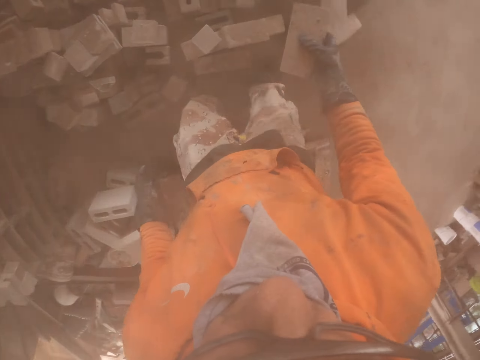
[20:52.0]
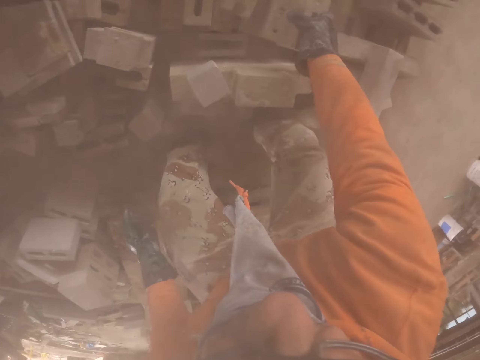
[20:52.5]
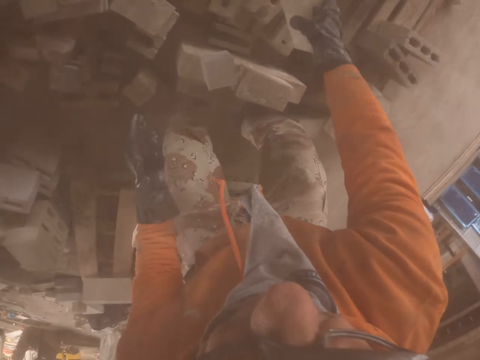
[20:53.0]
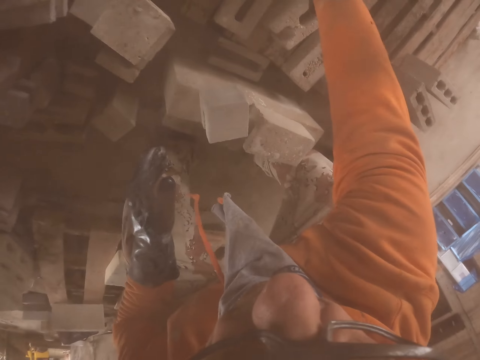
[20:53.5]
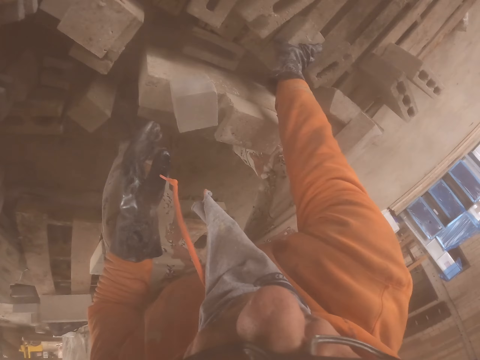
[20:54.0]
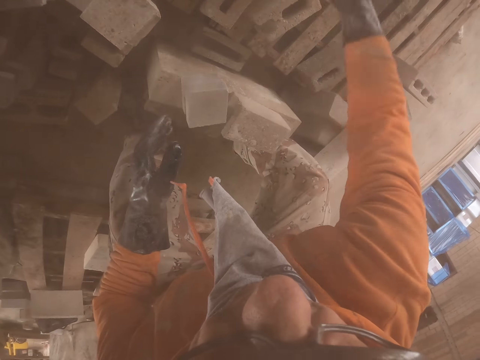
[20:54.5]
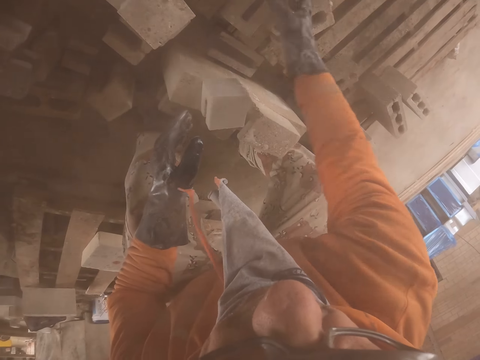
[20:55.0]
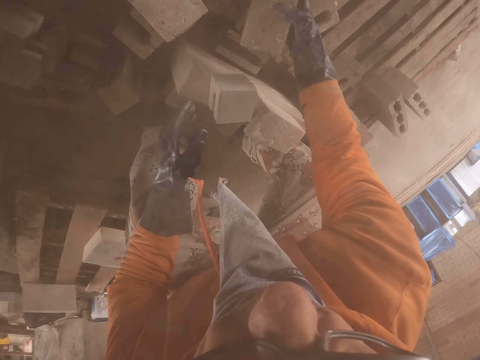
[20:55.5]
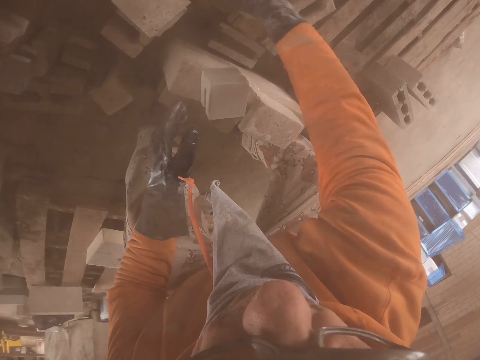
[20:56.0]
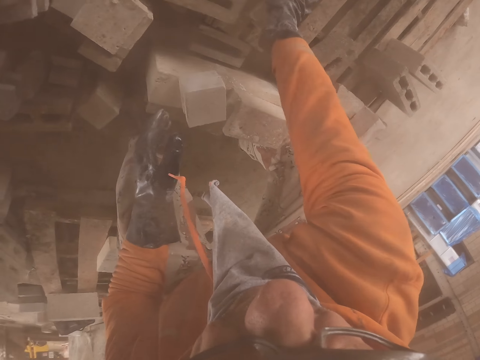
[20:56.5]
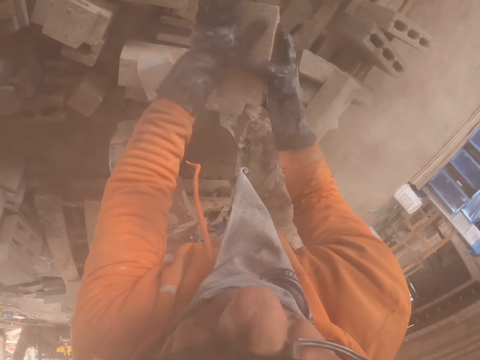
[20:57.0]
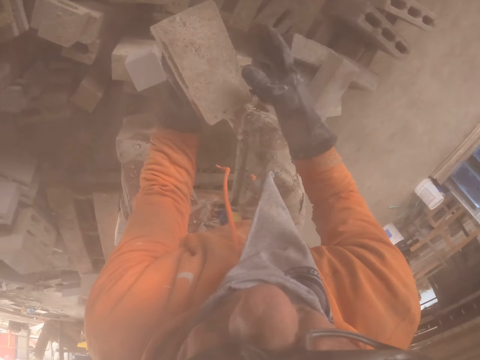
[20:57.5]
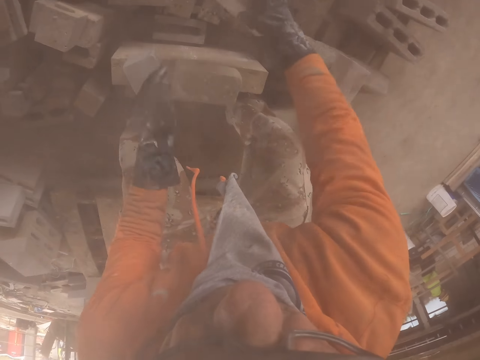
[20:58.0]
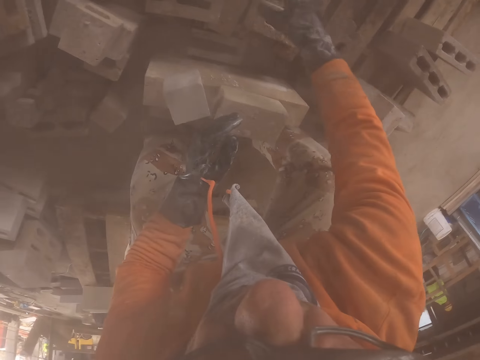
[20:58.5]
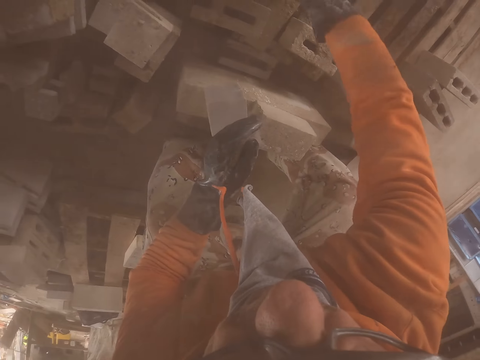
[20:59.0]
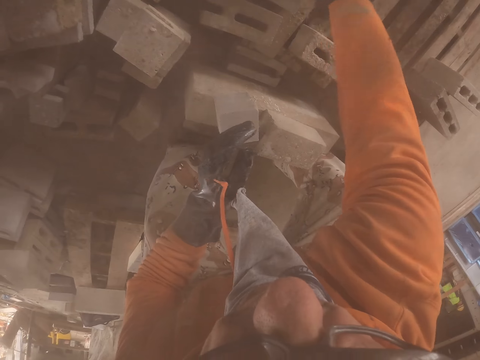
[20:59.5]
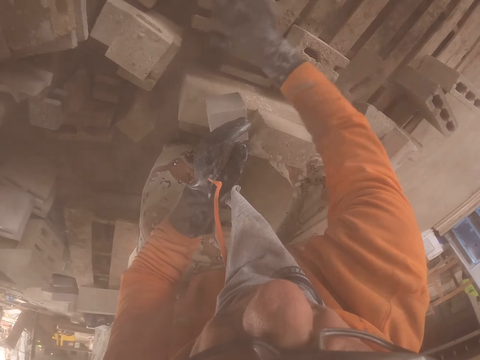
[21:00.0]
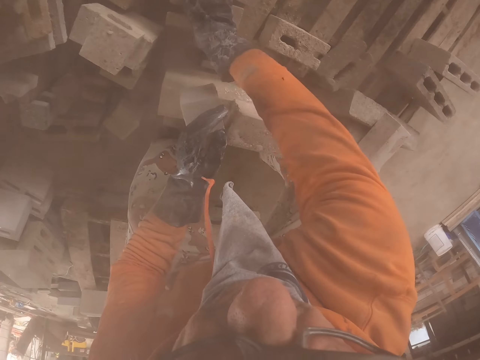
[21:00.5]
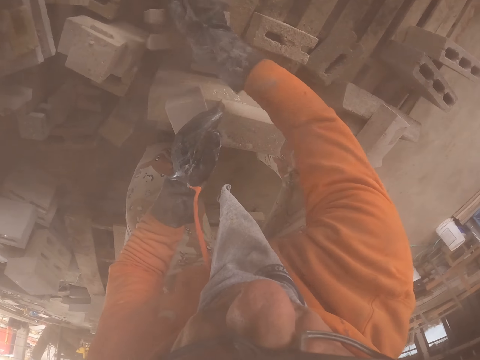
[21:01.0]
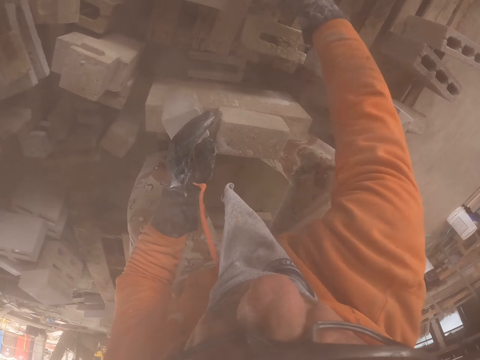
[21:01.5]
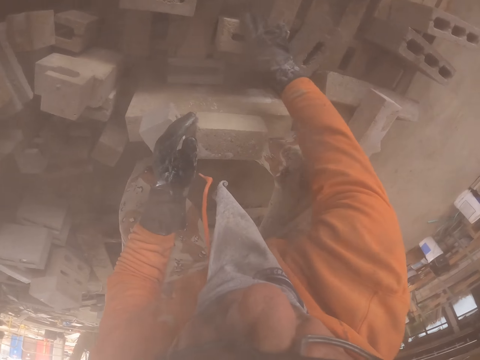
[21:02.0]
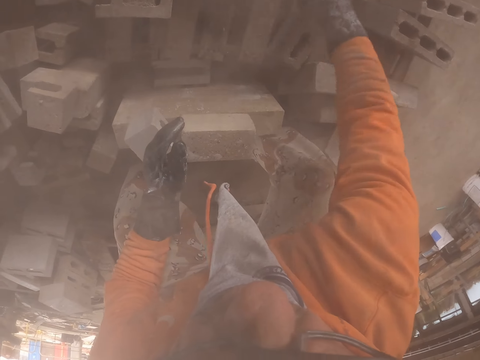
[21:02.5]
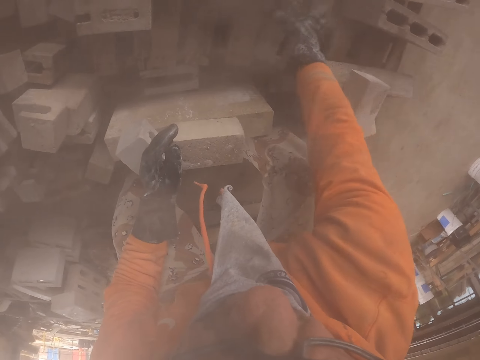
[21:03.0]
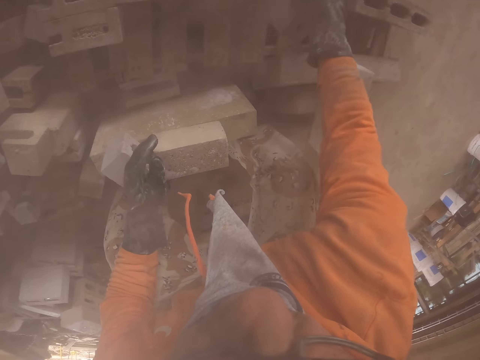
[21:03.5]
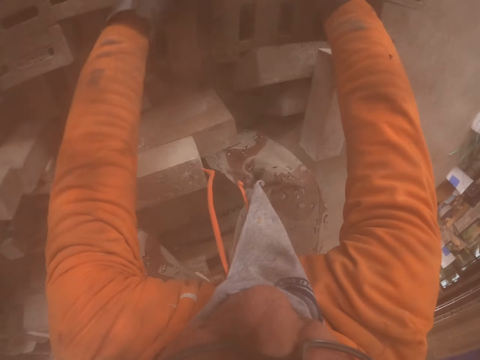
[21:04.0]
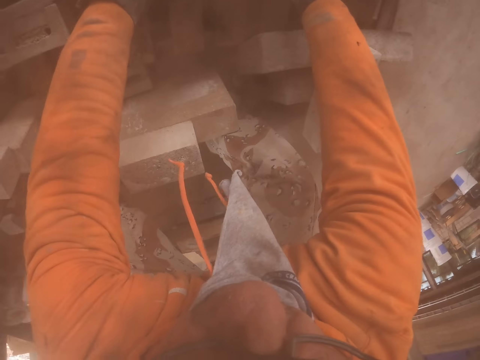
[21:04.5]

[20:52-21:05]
The camera wearer puts the brick on the pallet. They arrange the bricks.

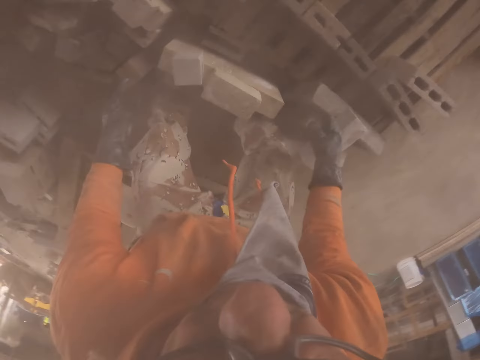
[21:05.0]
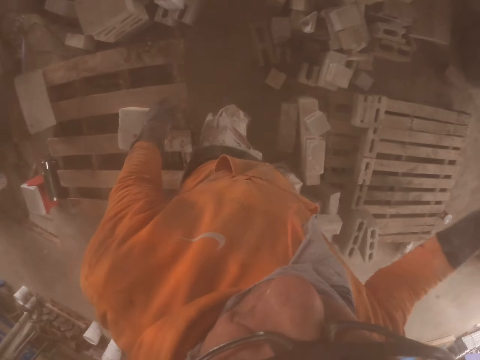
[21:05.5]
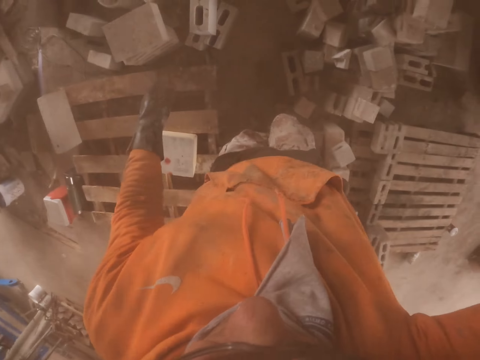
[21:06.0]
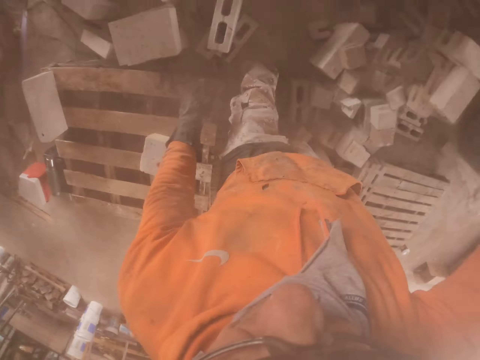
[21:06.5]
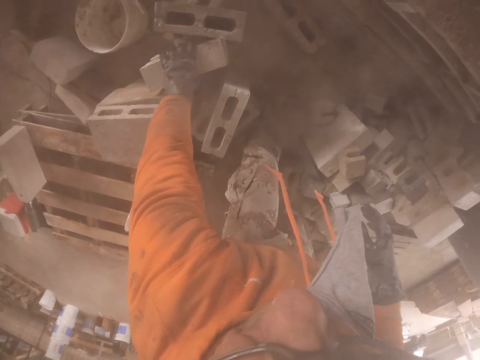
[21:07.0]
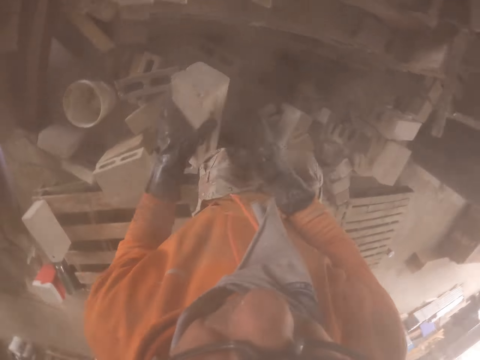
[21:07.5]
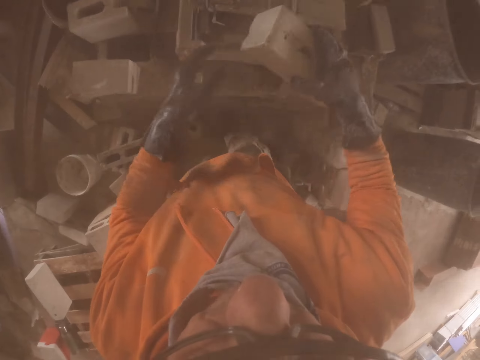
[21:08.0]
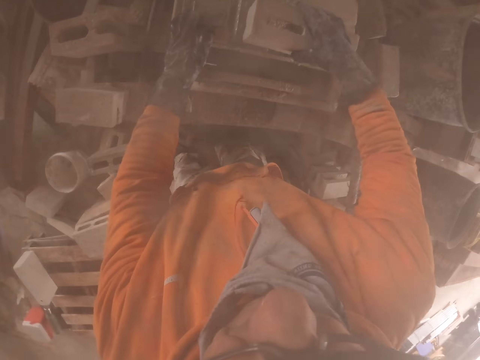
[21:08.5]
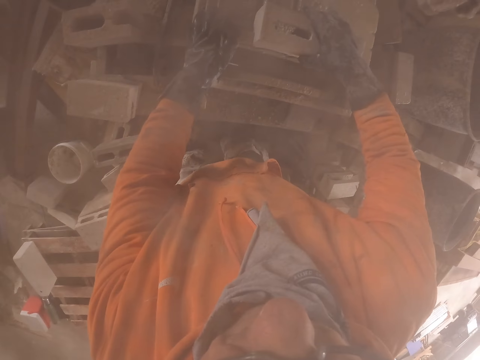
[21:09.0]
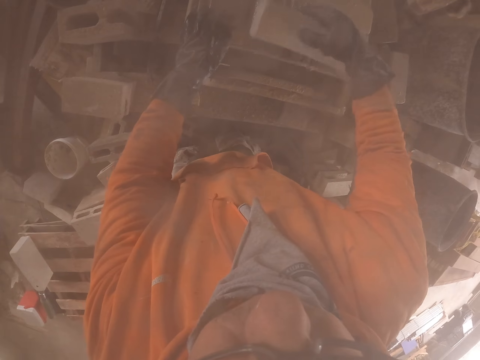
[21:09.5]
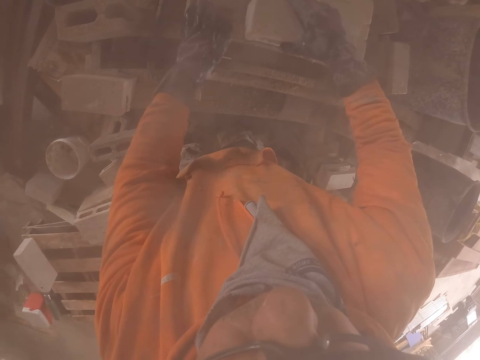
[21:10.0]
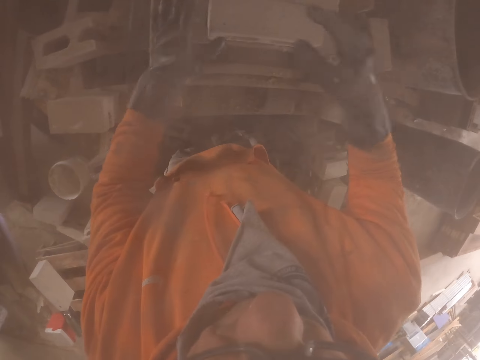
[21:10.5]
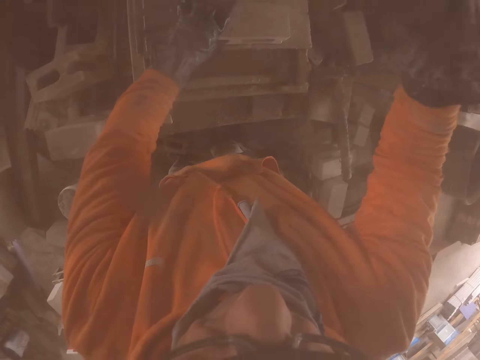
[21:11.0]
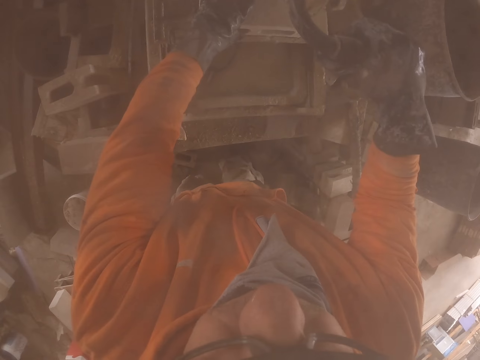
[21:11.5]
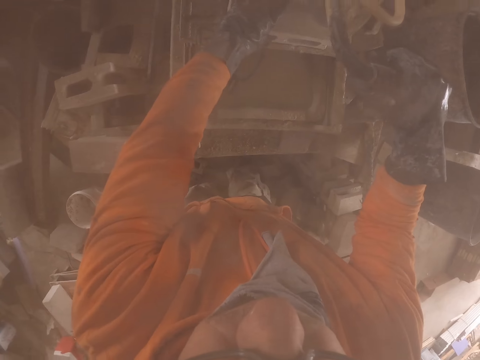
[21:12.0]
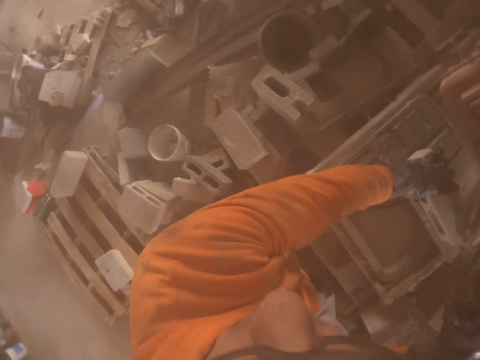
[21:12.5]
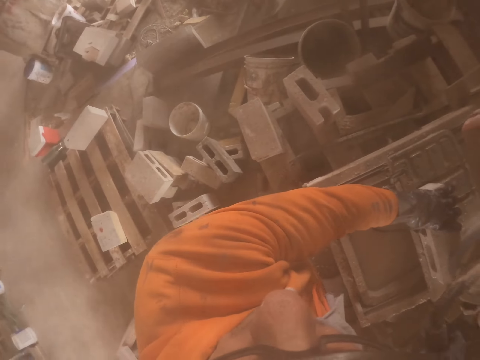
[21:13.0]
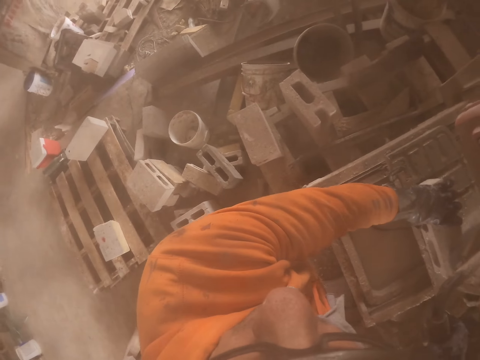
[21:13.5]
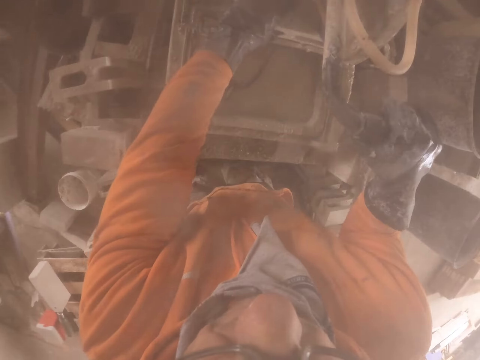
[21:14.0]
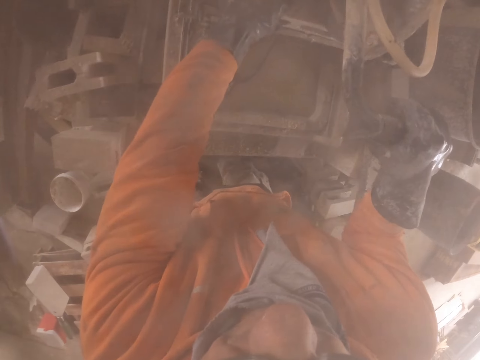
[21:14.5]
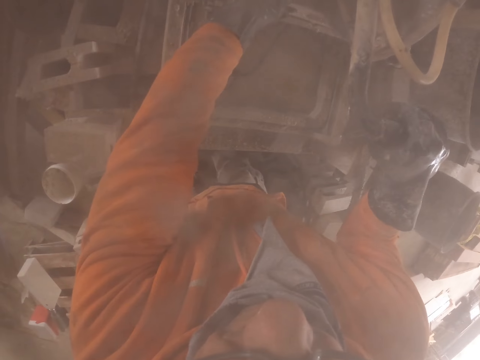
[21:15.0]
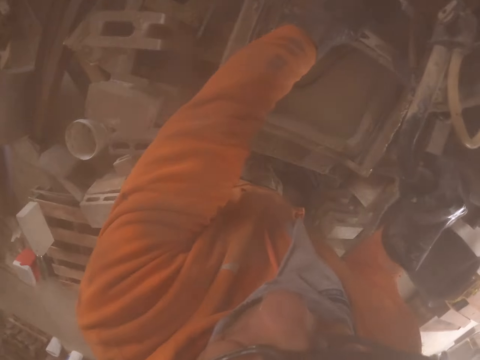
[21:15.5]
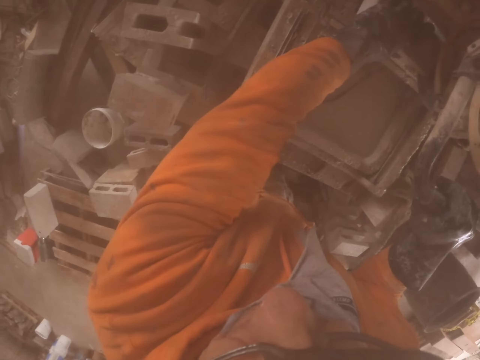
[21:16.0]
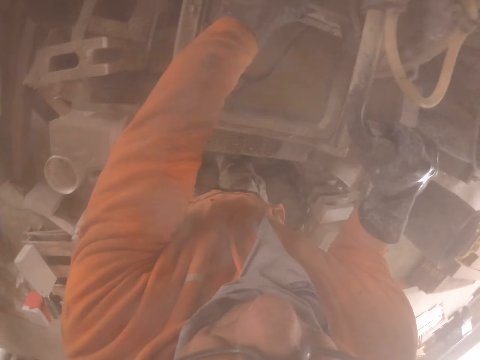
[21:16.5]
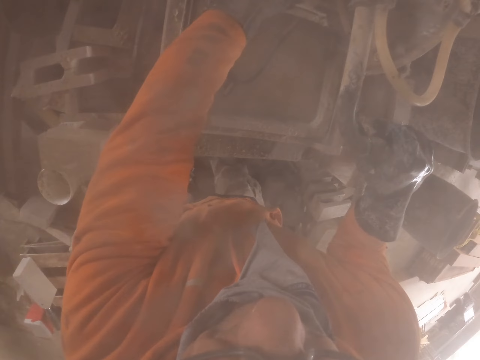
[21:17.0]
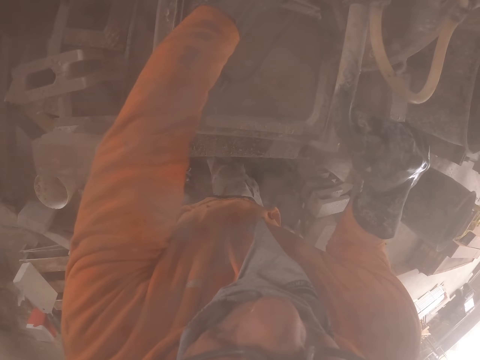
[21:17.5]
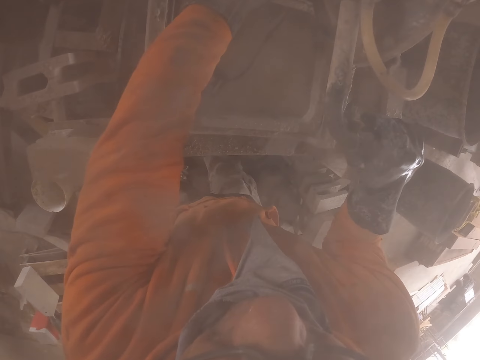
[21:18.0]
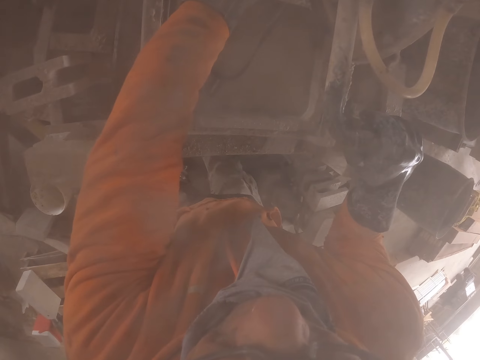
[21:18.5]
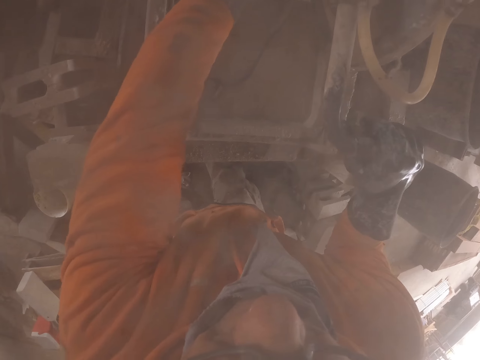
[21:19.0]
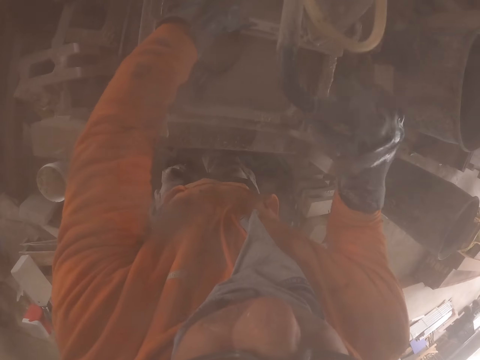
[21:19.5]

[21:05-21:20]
The camera wearer picks up a brick. They put the brick on the cutting machine. They cut the brick with the brick cutting machine.
